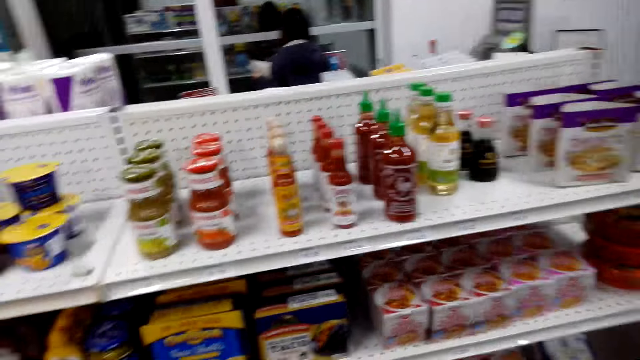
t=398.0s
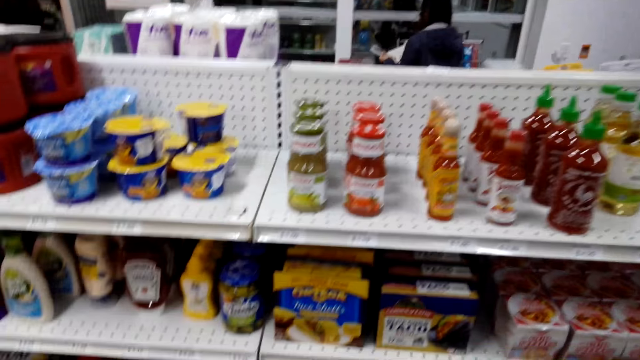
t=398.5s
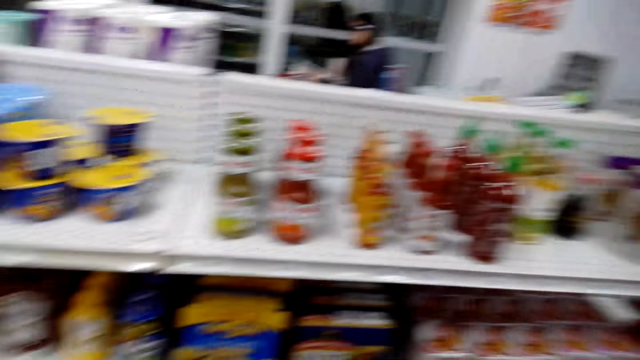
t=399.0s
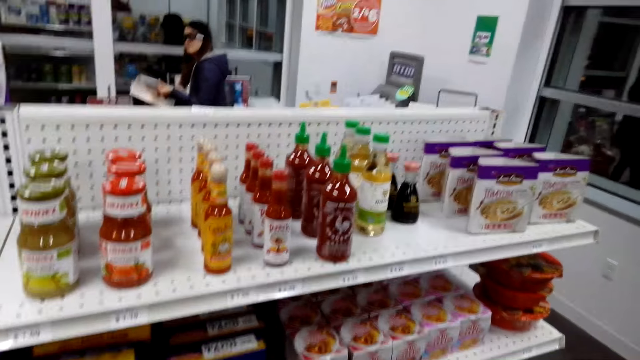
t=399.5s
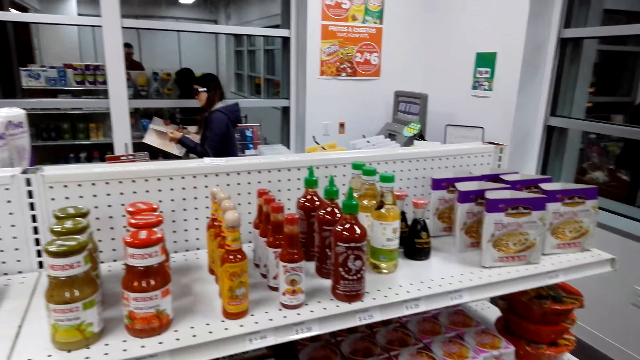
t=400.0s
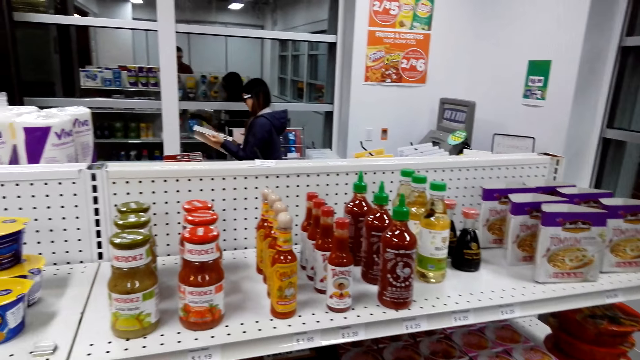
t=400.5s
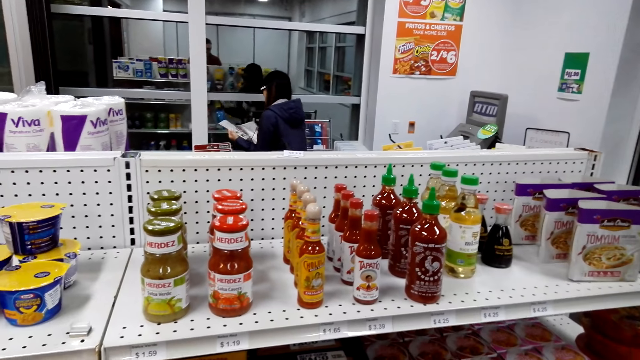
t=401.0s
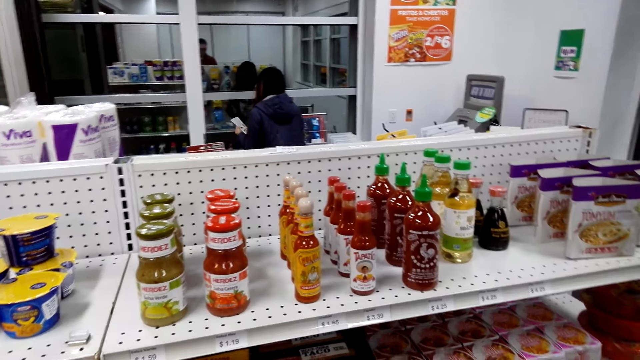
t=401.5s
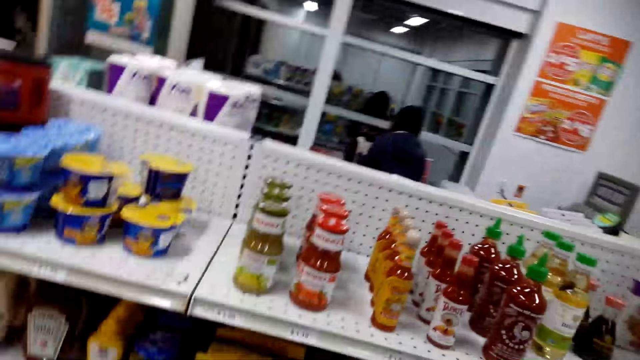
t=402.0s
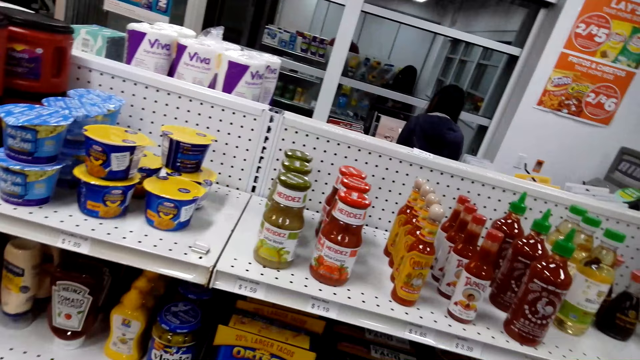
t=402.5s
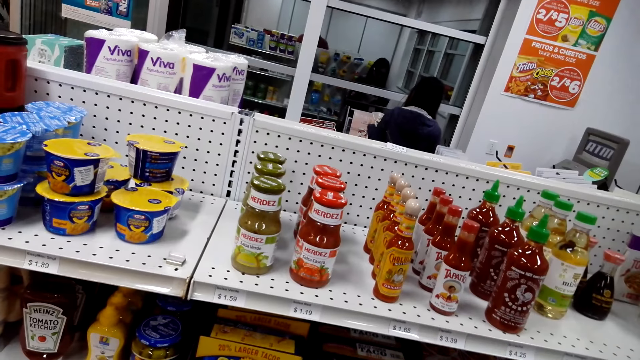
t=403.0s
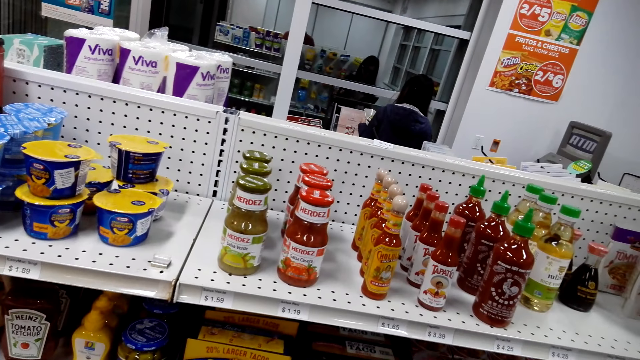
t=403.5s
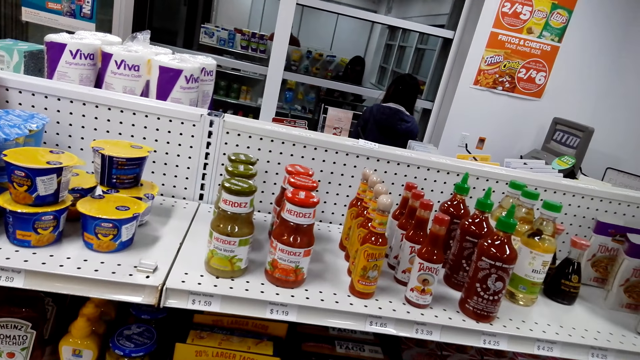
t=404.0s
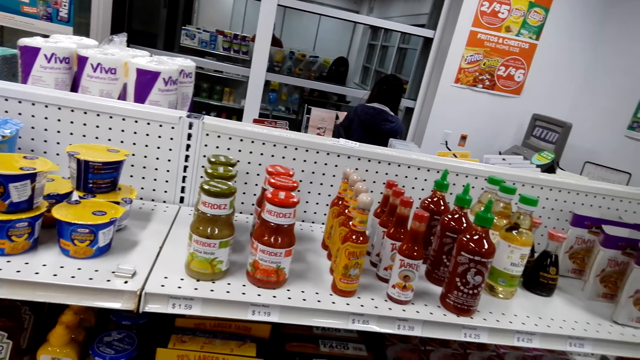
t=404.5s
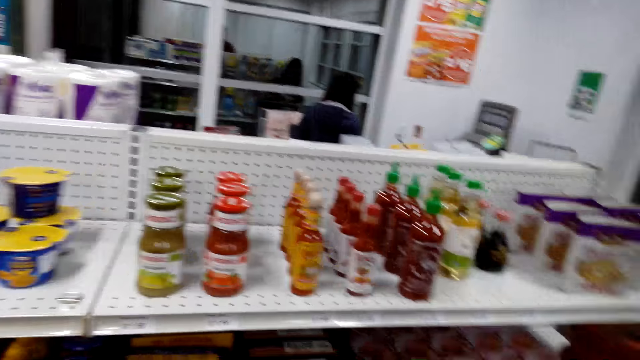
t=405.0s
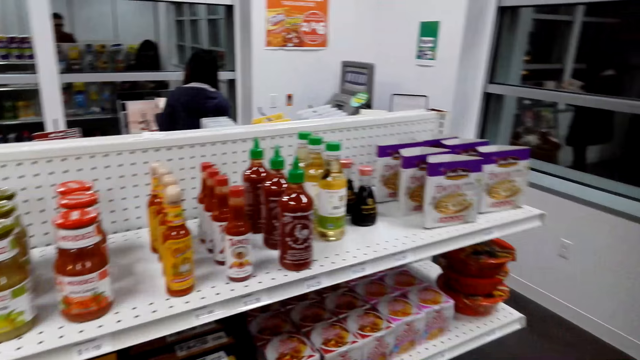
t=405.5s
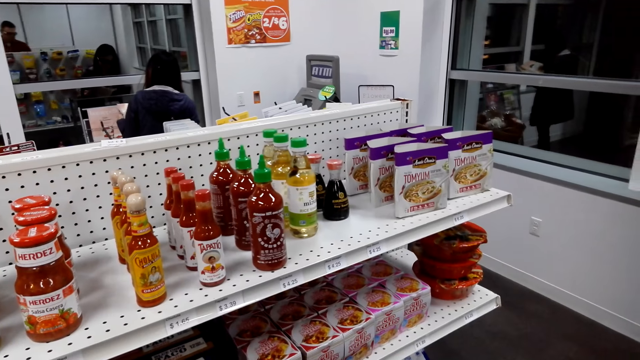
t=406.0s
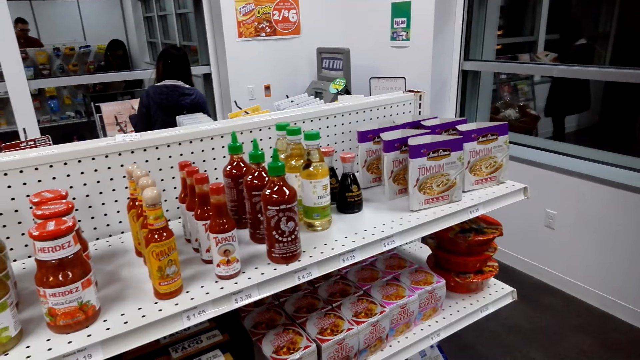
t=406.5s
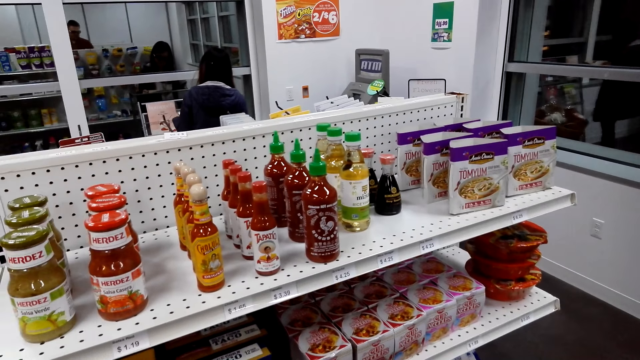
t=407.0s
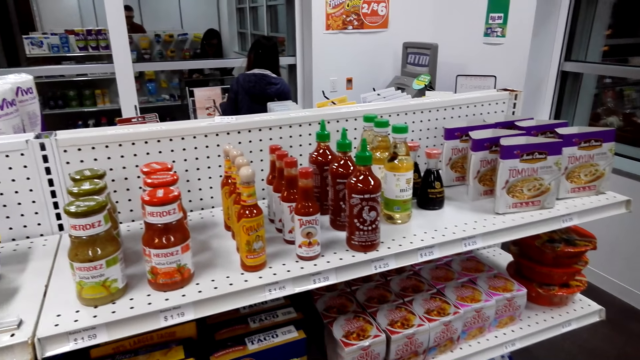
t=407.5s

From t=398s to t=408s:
A person stands across the store.

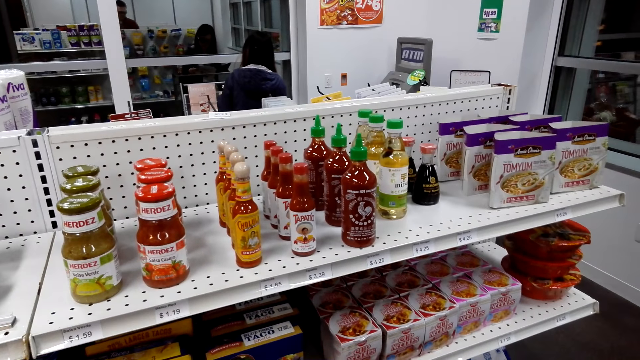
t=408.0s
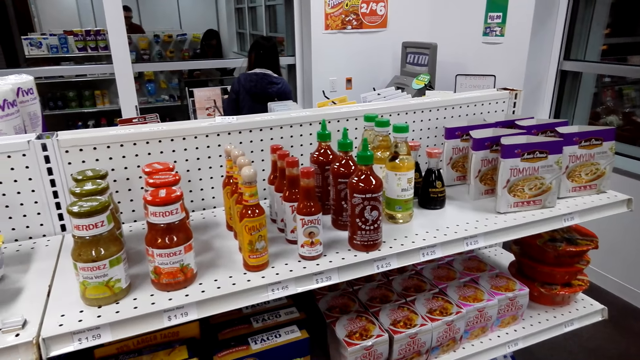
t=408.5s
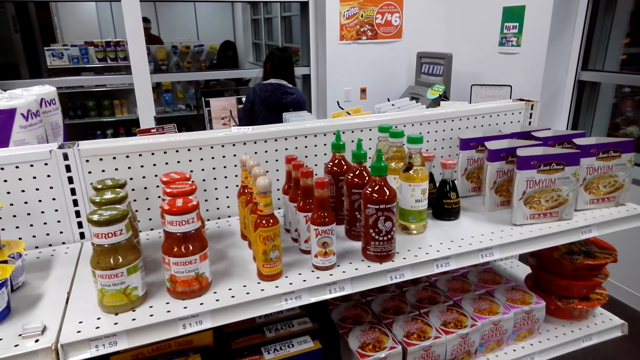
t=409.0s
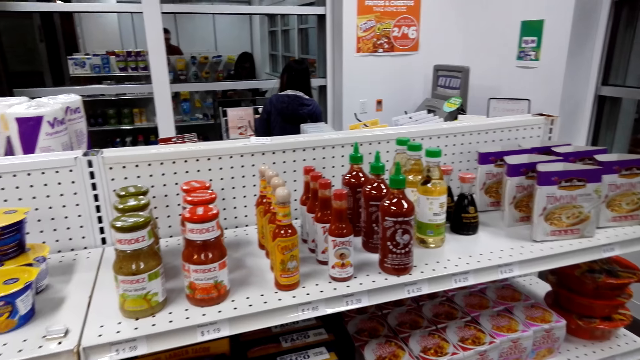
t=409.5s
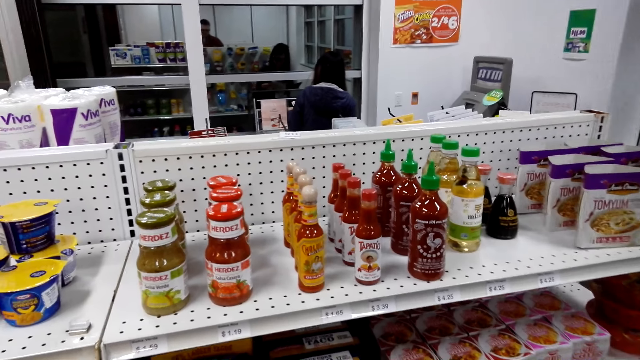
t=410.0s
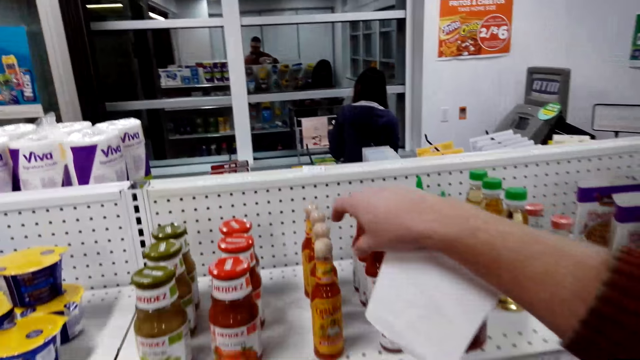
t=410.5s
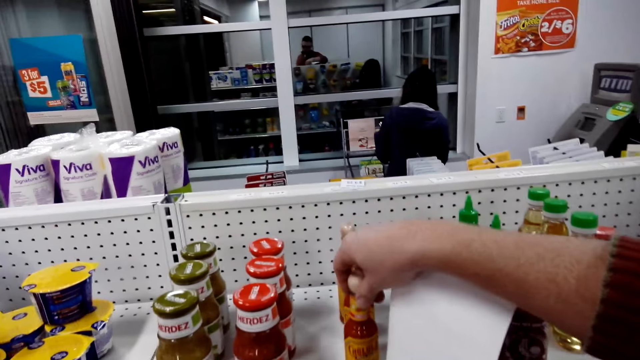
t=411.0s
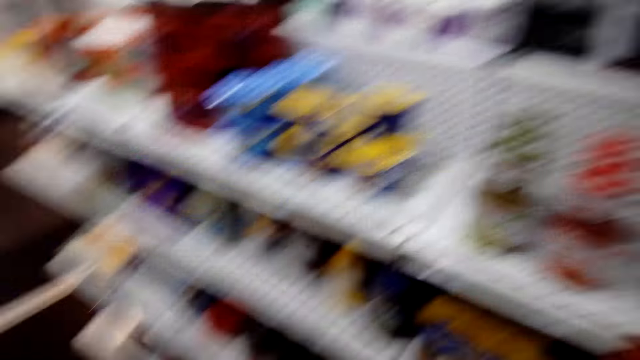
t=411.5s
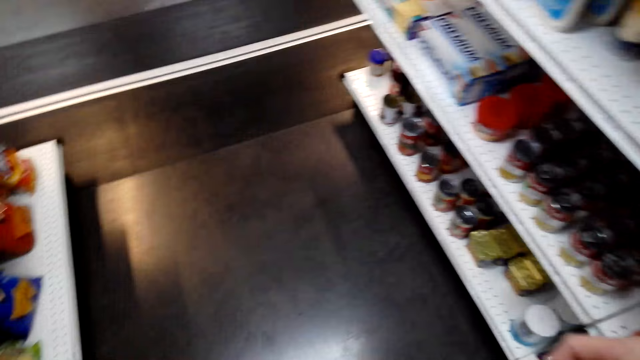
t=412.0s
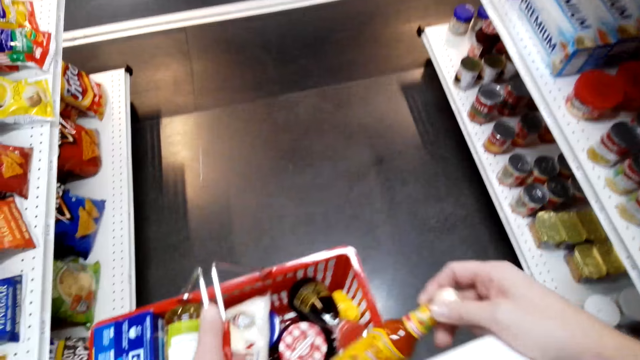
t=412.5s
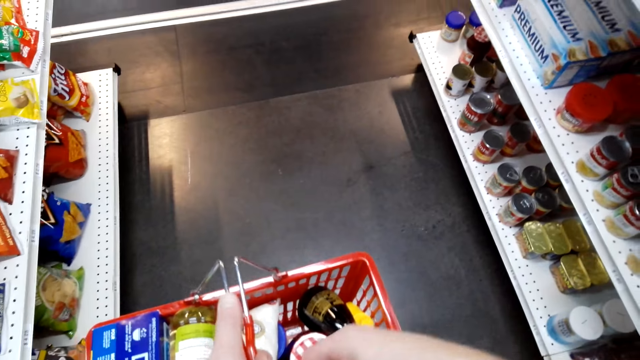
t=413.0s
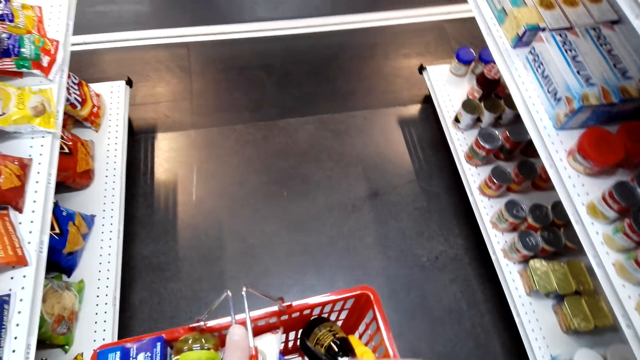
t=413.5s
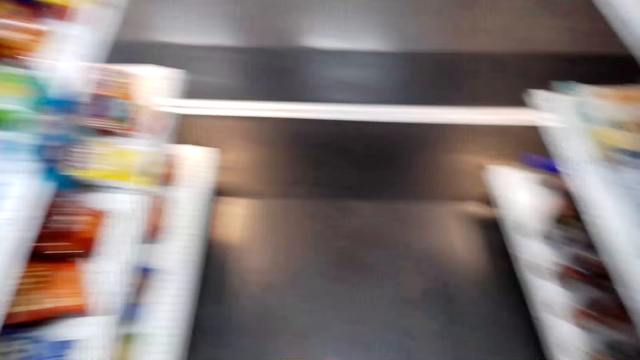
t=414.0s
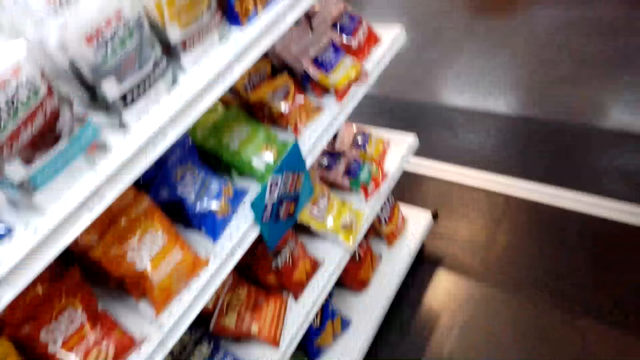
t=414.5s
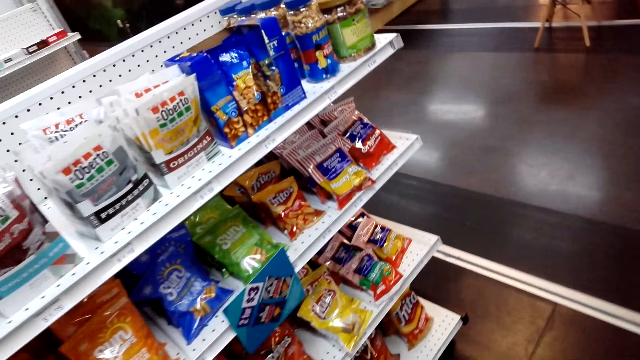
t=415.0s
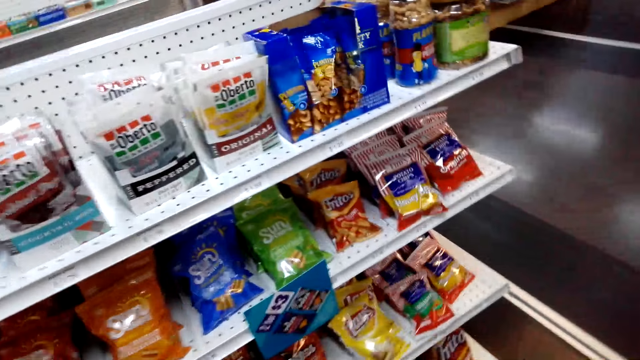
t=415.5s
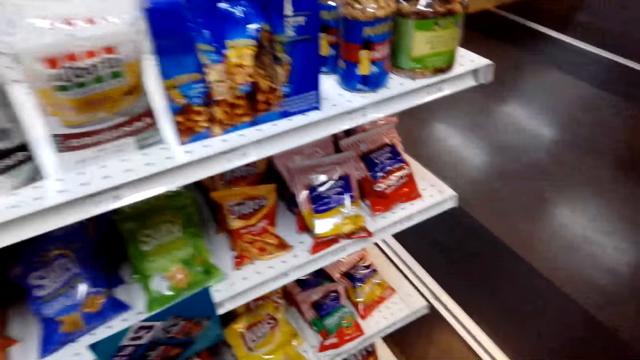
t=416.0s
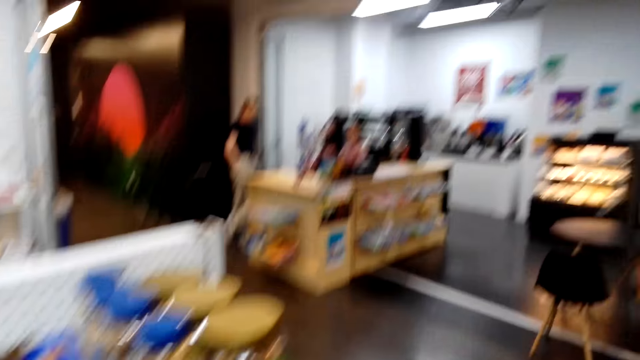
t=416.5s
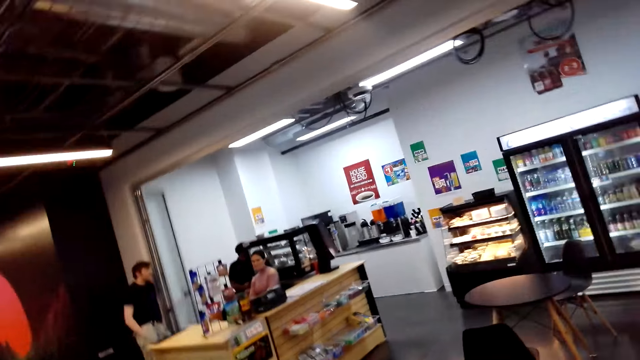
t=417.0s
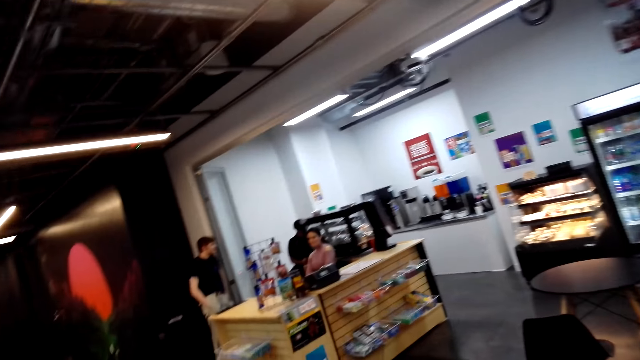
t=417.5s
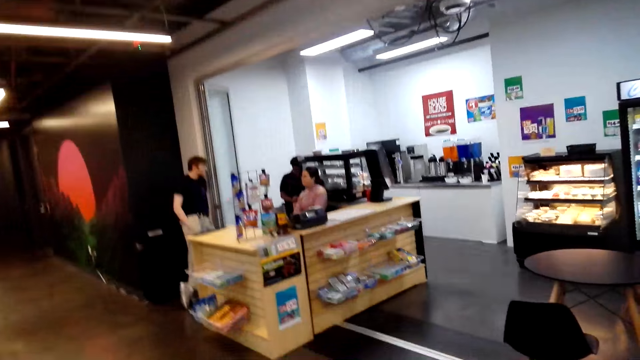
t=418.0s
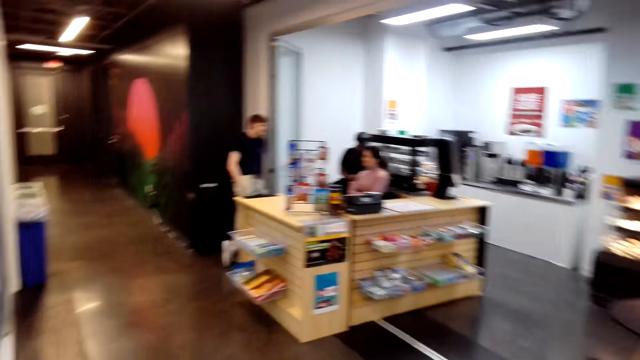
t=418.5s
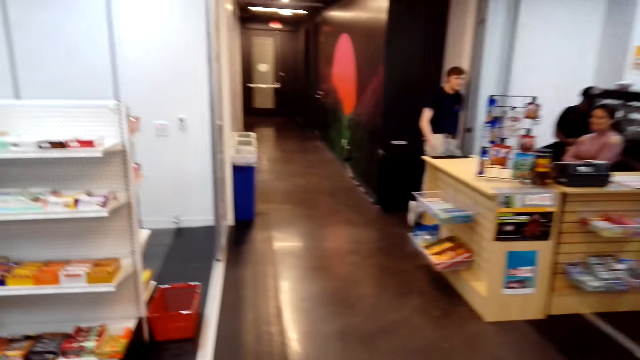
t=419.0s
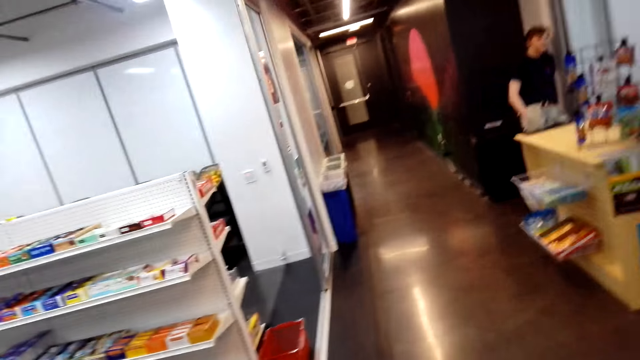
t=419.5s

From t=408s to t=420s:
The camera wearer picks up a bottle or chili from the shelf. They put the bottle in the basket. They look around the shop shelves. They walk across the store.
